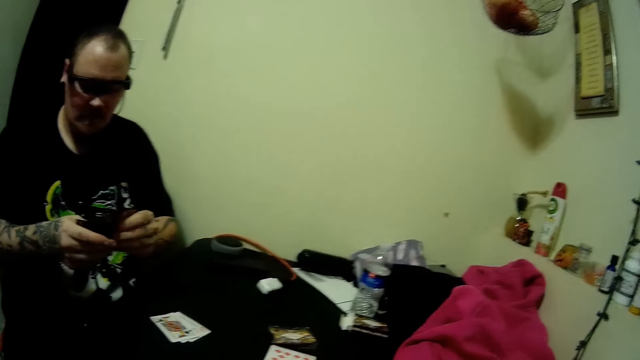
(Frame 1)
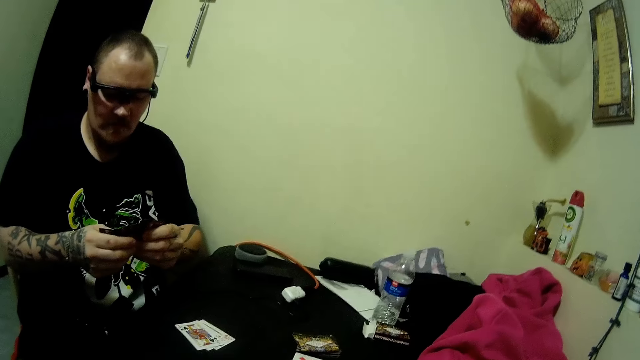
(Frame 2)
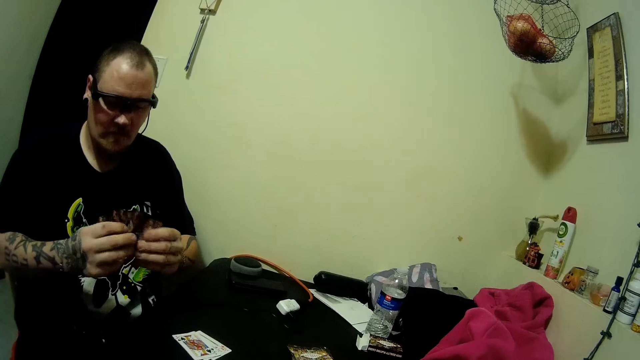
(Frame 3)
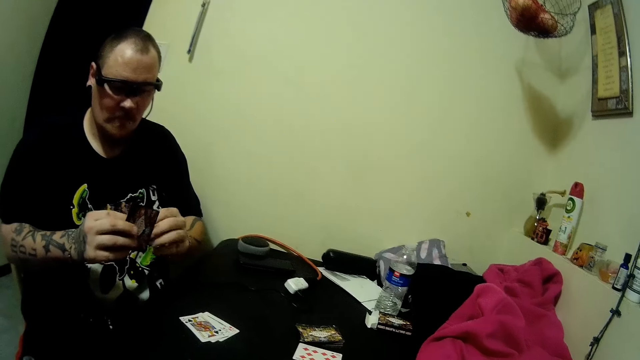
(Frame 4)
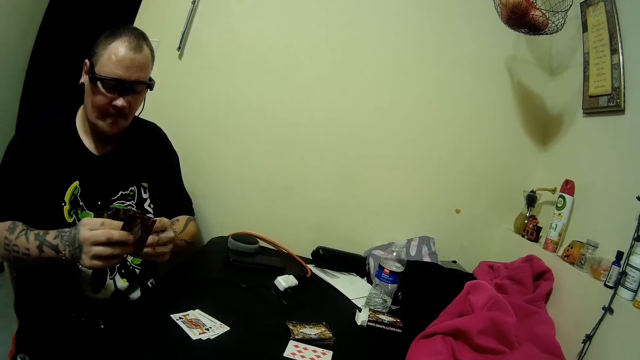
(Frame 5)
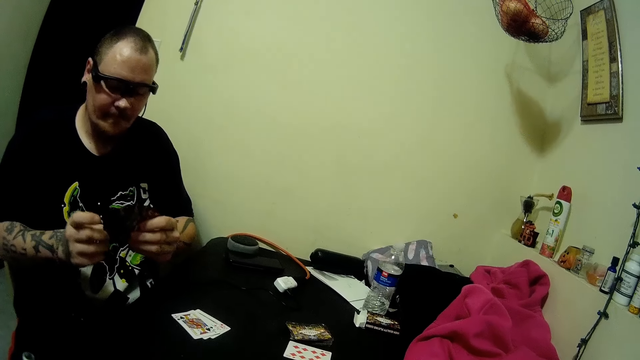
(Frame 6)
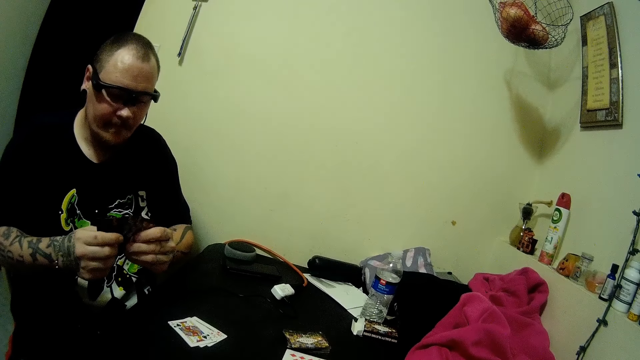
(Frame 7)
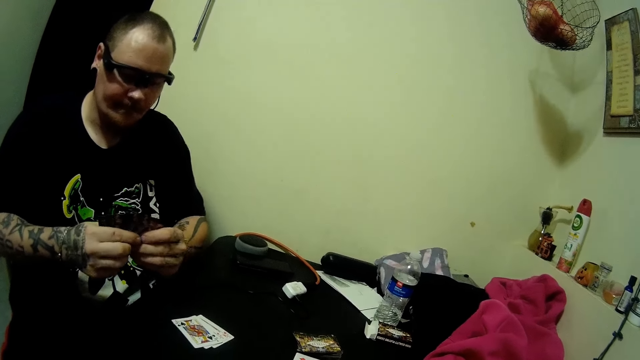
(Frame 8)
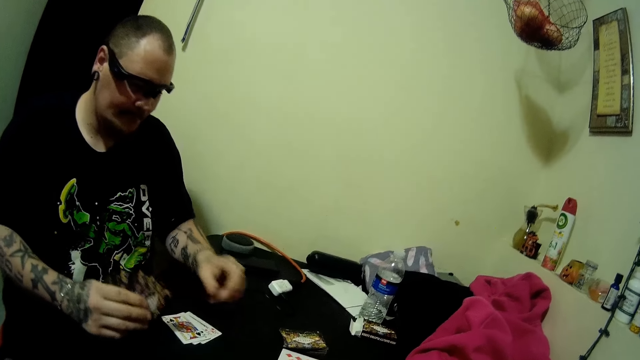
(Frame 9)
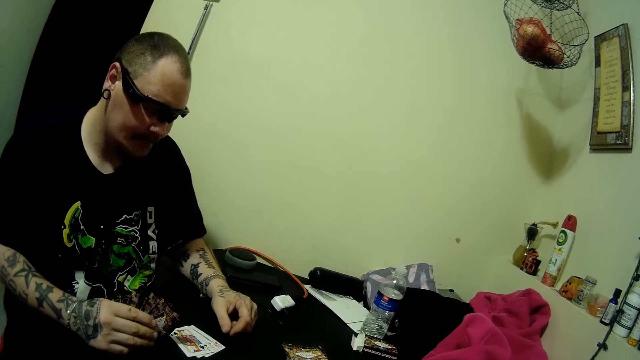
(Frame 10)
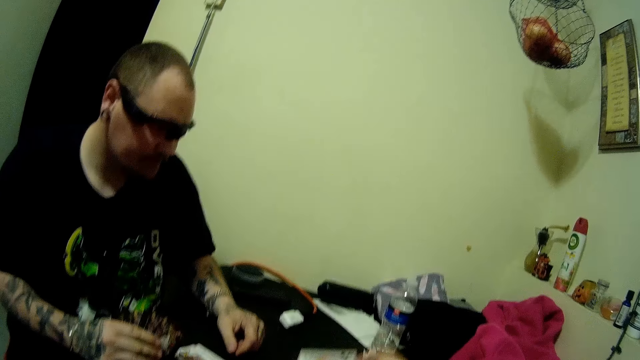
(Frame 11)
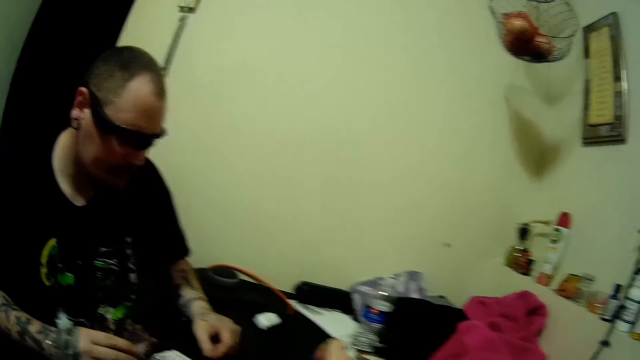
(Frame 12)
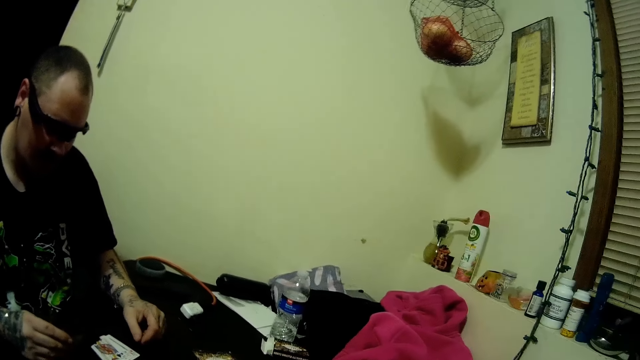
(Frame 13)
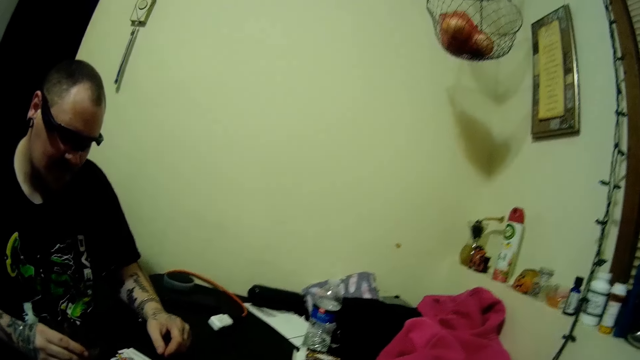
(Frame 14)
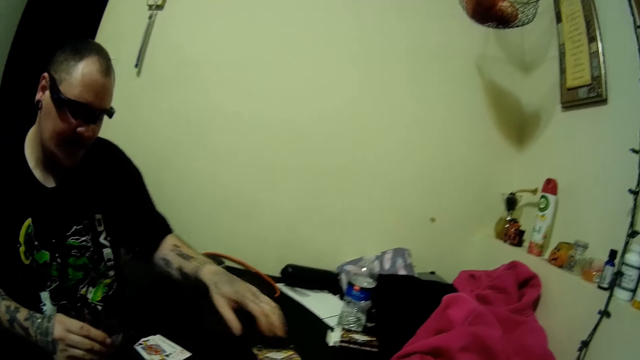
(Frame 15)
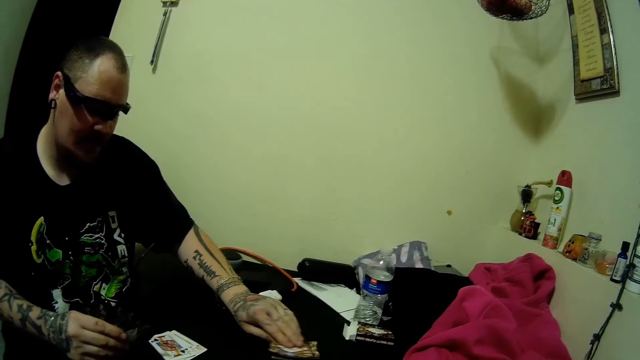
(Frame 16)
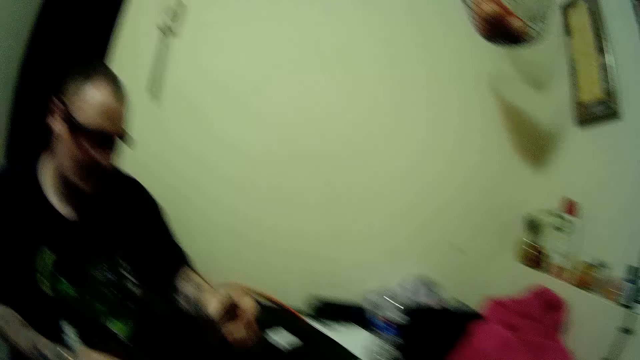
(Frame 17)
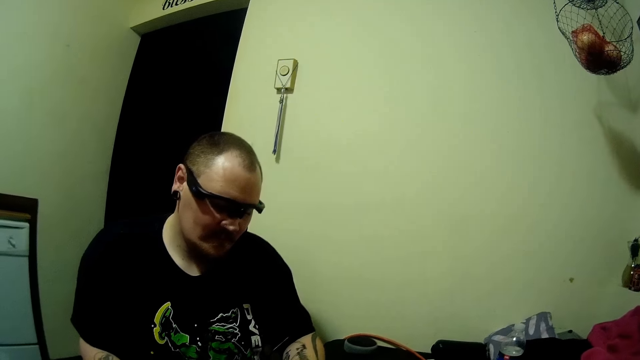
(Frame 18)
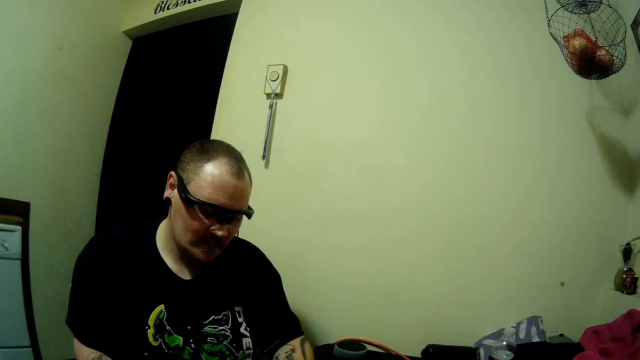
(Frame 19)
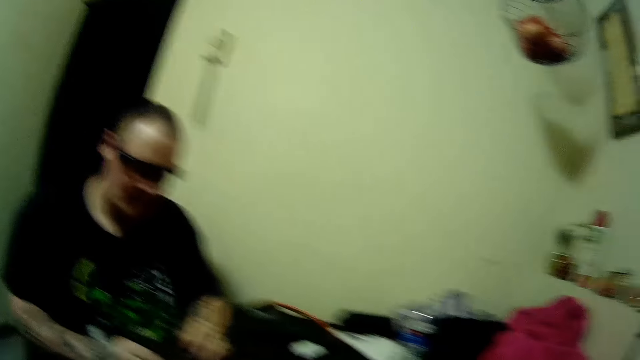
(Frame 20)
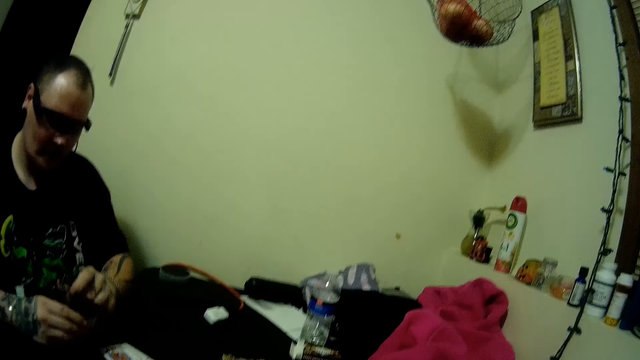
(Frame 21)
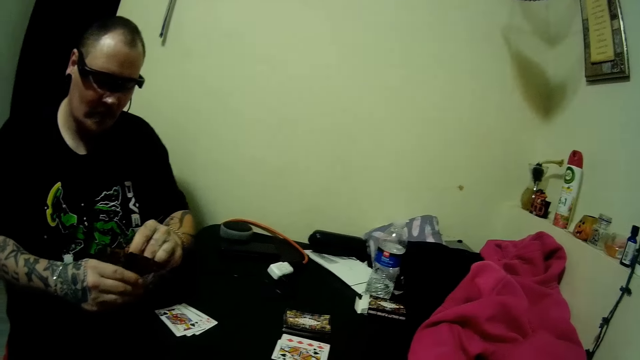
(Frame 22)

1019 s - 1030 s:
The camera wearer drops a card on the table. The man picks up a card from the deck of cards on the table.

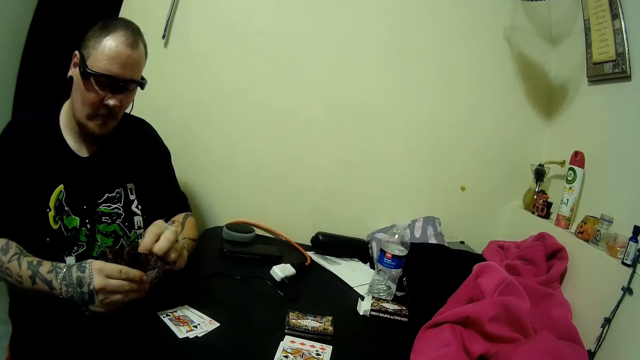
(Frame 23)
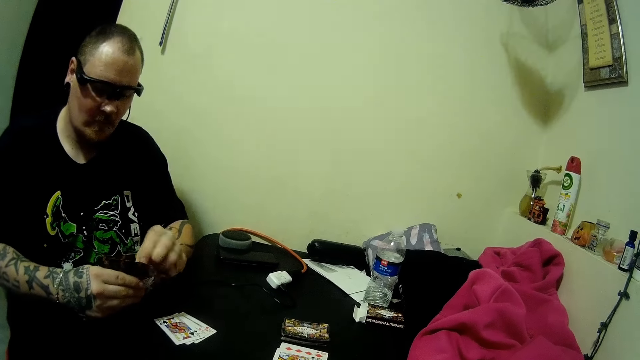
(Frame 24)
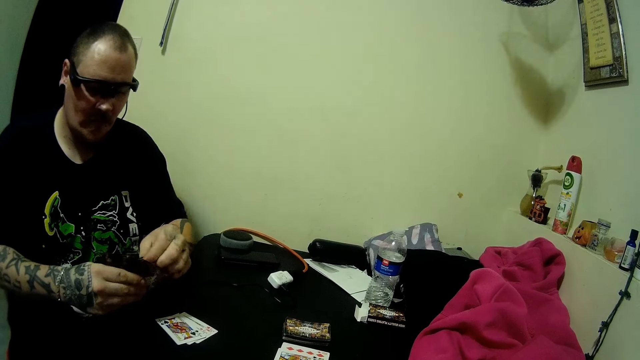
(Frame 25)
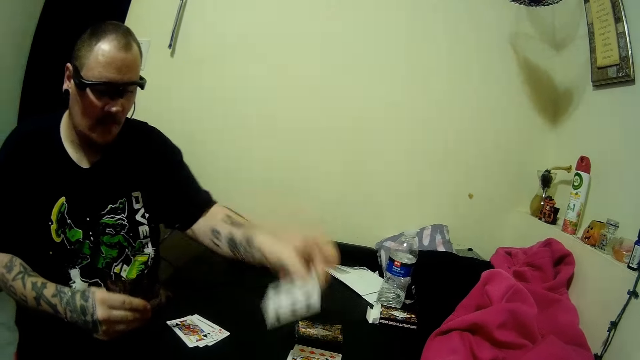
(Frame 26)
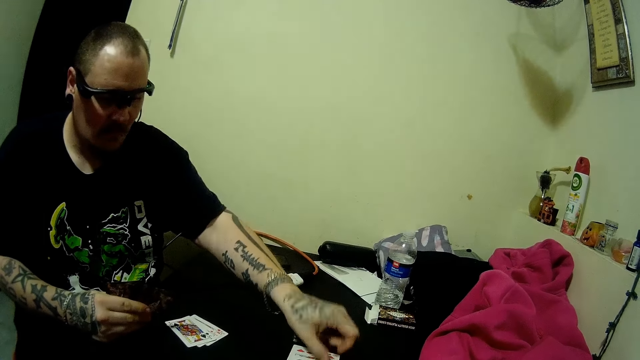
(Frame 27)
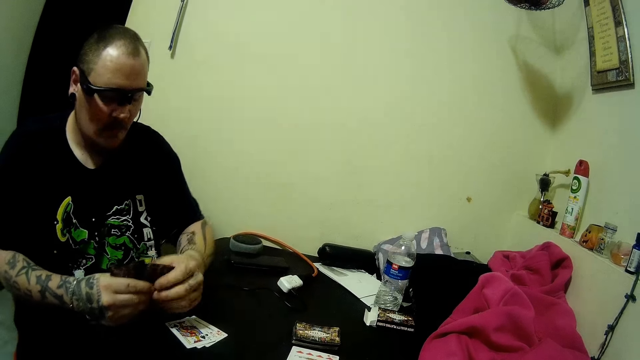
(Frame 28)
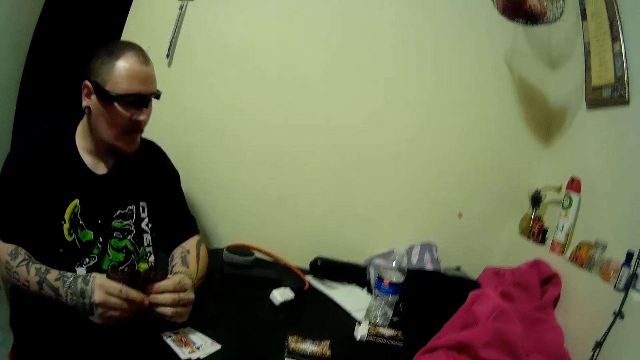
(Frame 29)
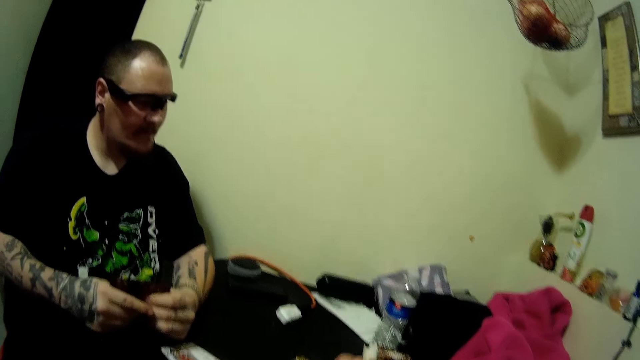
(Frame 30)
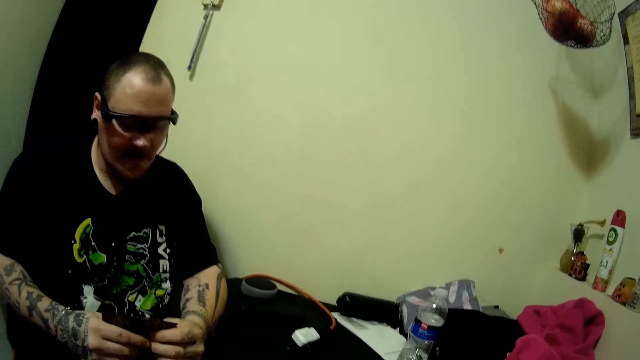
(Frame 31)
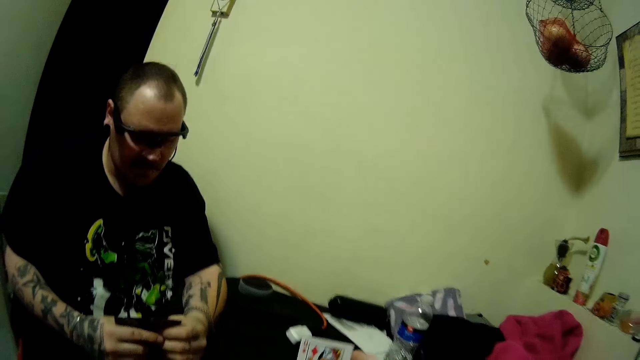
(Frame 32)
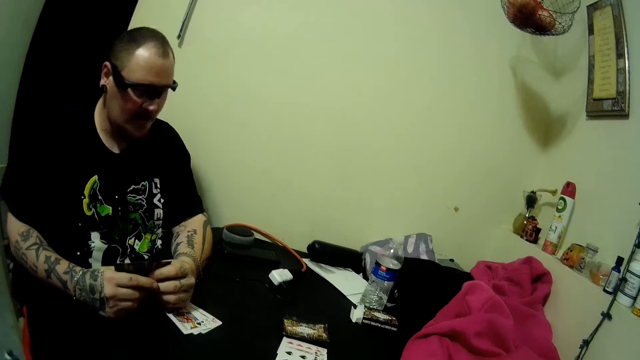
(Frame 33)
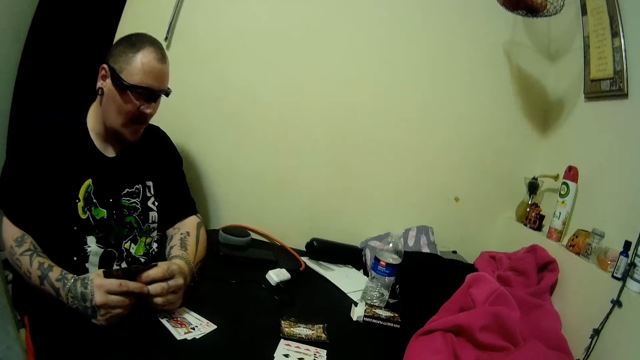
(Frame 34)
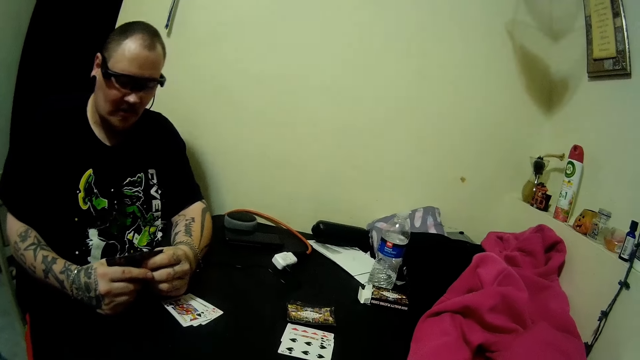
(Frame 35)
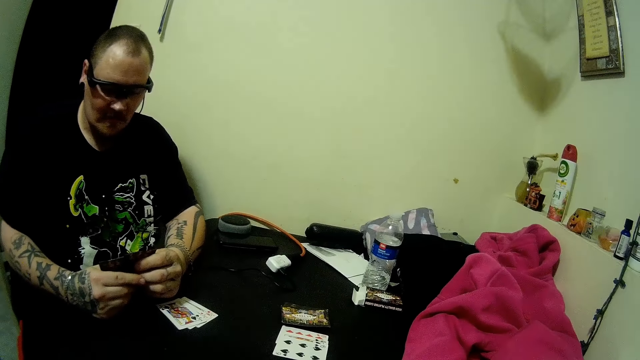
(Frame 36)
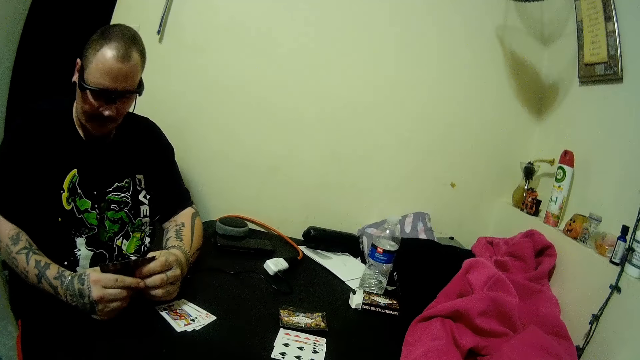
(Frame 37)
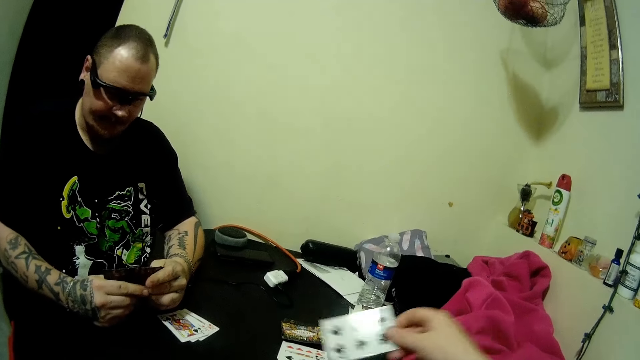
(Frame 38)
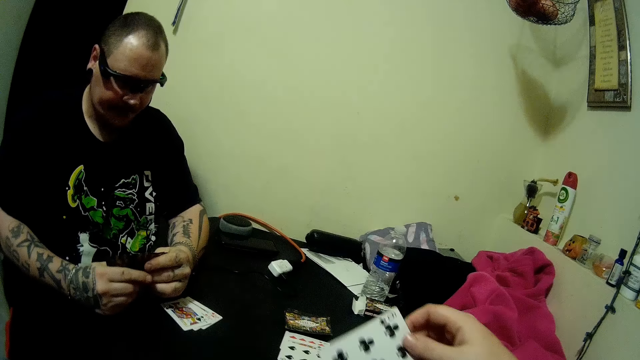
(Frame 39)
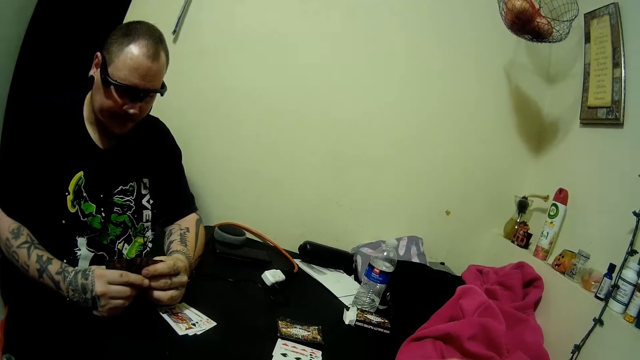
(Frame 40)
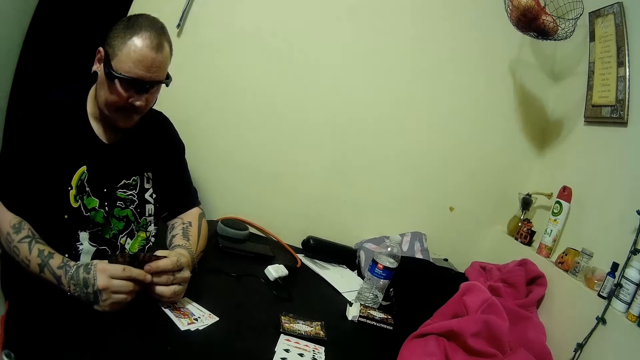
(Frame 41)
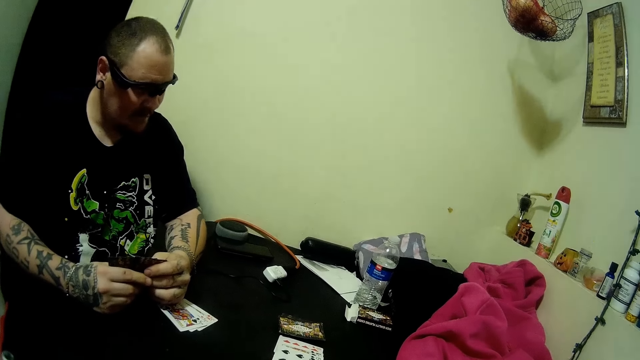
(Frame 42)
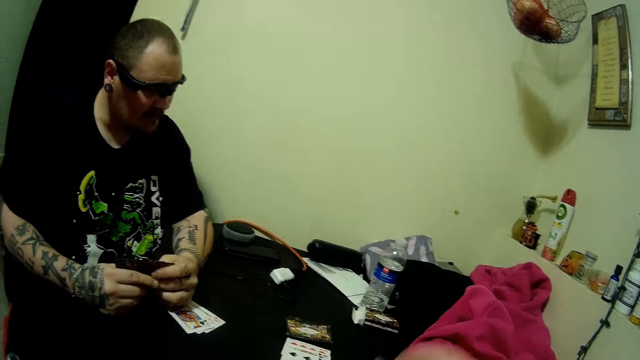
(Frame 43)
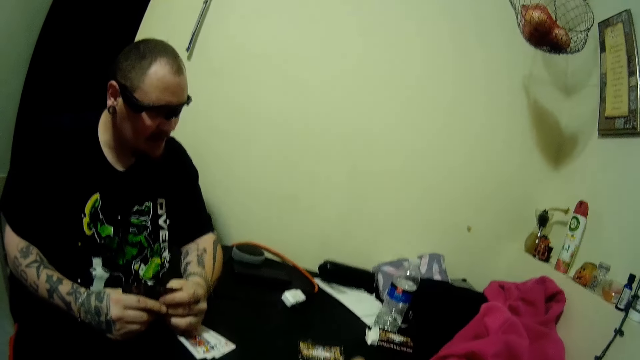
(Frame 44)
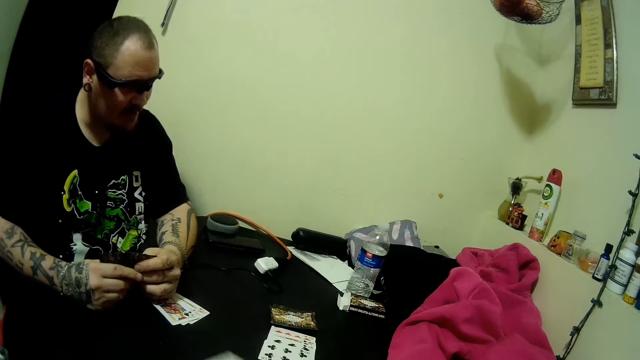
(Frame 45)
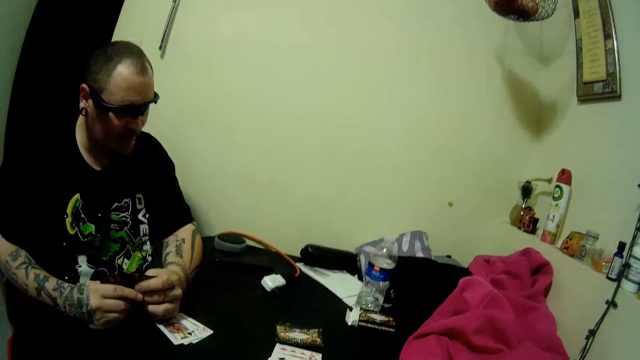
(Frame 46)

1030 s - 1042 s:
The man selects the card and drops the card on the table. The camera wearer picks up a card on the table. The man holds the card. The camera wearer drops the card on the table.
